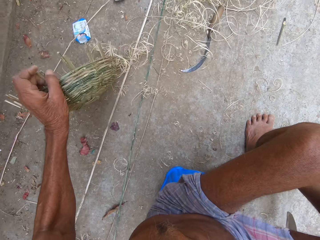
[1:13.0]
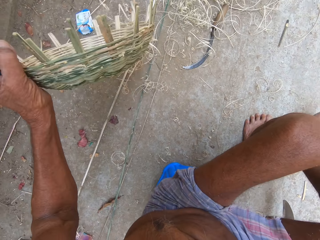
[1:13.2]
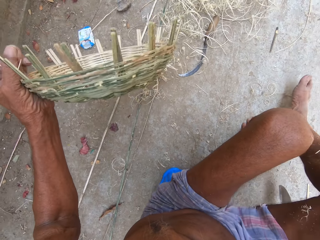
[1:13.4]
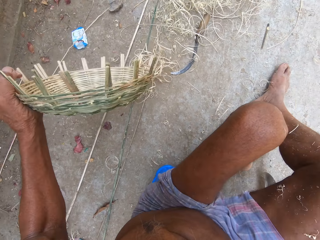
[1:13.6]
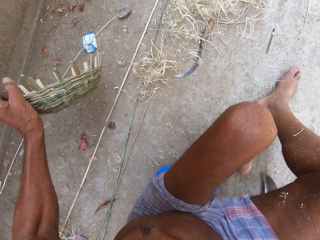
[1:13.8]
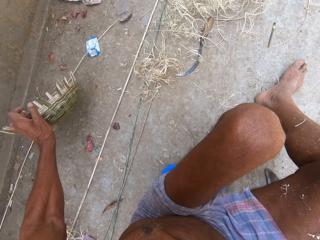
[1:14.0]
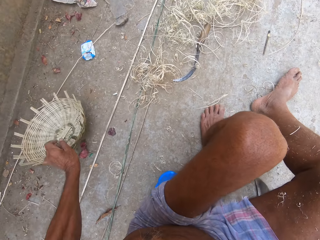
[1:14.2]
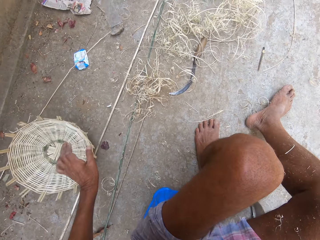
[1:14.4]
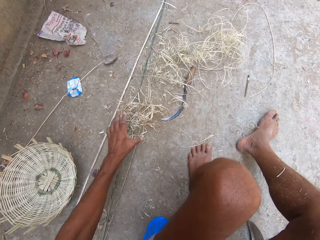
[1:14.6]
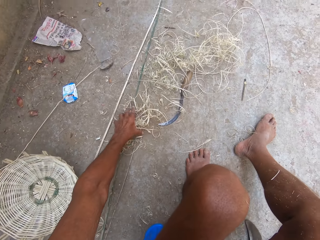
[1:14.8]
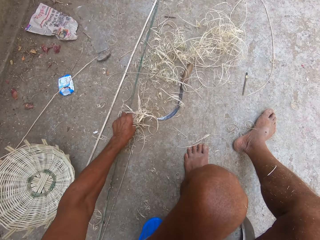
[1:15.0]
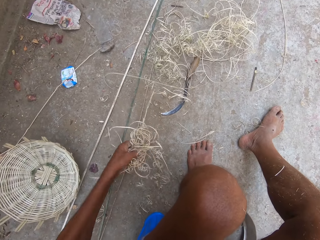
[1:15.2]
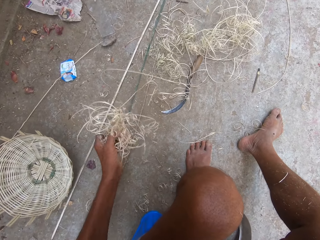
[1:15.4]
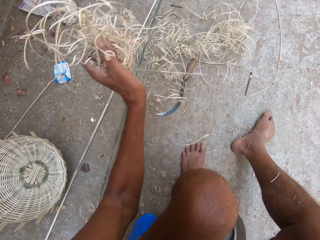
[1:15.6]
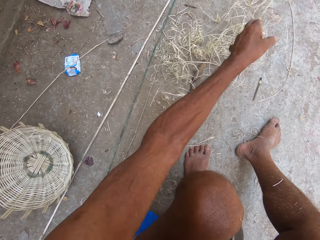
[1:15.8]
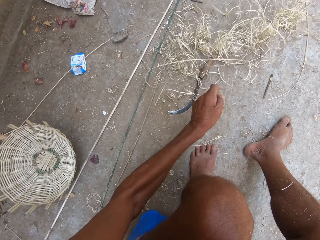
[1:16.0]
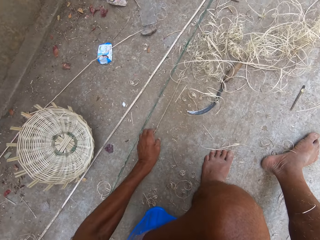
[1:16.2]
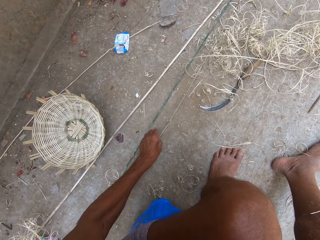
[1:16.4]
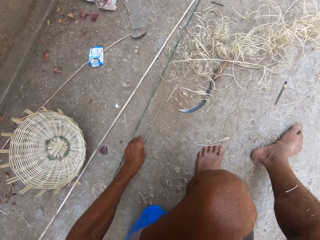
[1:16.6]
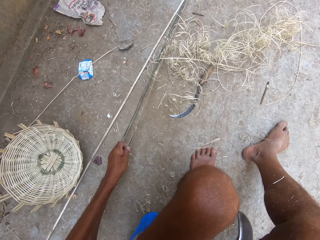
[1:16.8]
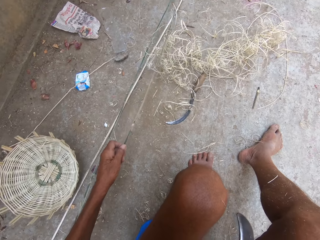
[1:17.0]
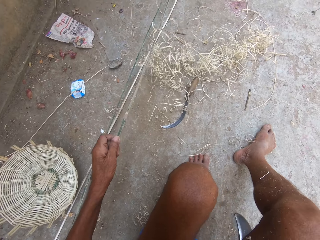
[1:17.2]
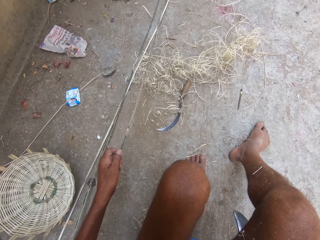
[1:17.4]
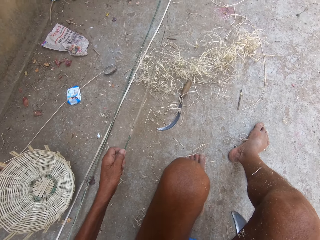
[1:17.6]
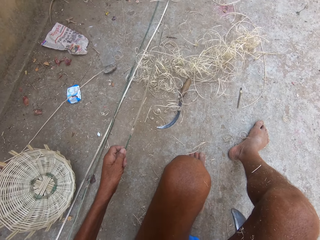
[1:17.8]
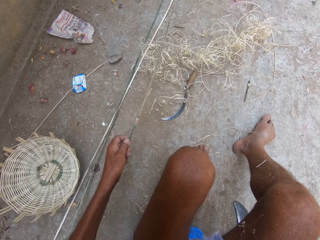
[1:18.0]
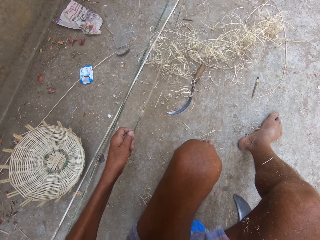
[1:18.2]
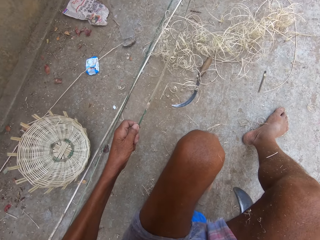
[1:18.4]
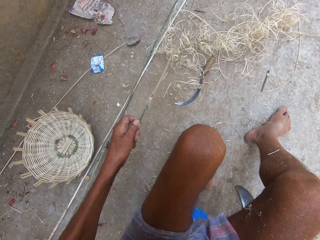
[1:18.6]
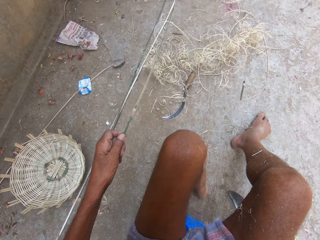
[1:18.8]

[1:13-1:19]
The camera wearer places the basket on the ground with his left hand. He picks up some bamboo strips from the ground with his left hand. He throws the bamboo strips on the ground with his left hand. He takes a bamboo strip from the ground with his left hand.

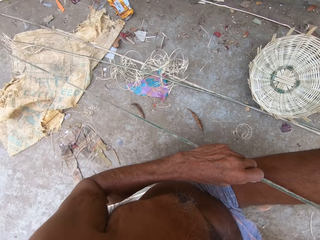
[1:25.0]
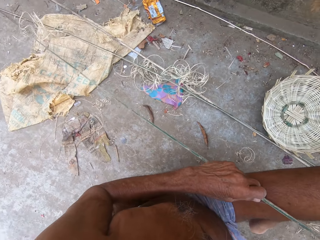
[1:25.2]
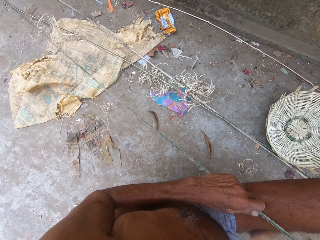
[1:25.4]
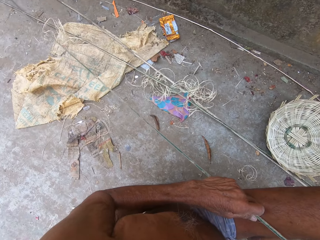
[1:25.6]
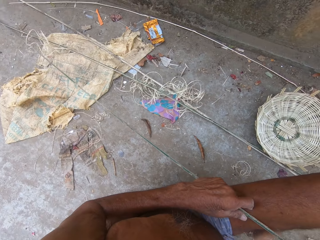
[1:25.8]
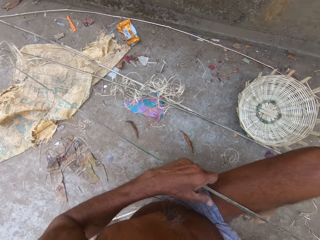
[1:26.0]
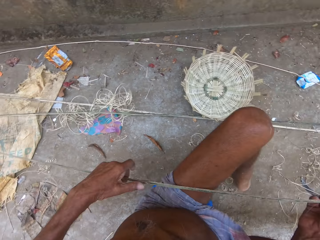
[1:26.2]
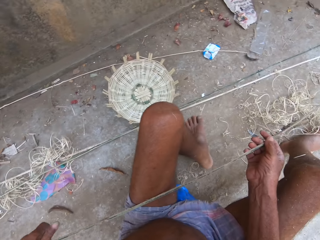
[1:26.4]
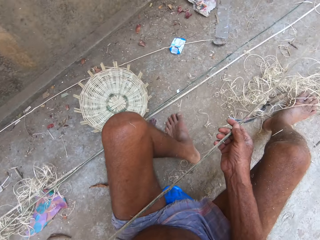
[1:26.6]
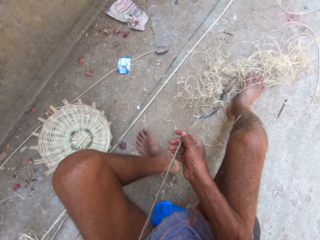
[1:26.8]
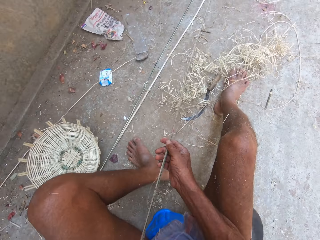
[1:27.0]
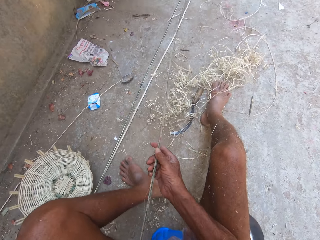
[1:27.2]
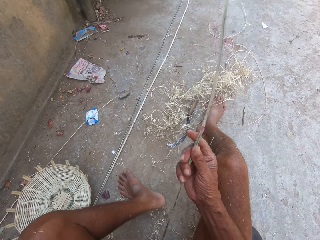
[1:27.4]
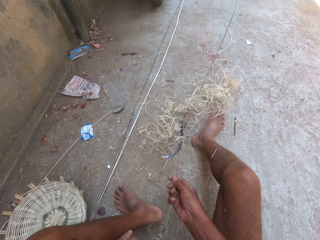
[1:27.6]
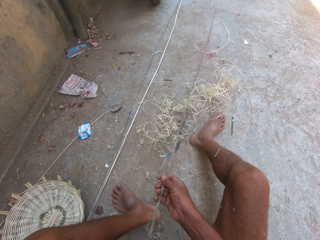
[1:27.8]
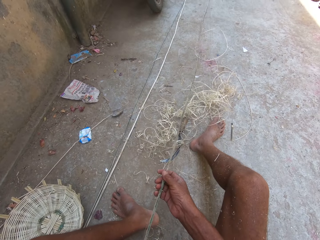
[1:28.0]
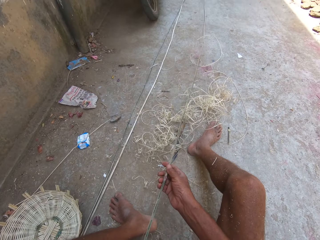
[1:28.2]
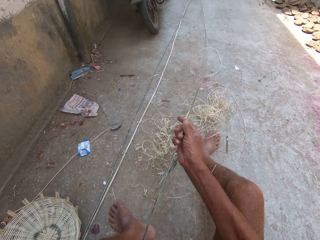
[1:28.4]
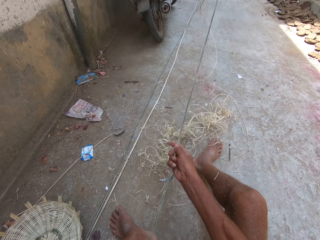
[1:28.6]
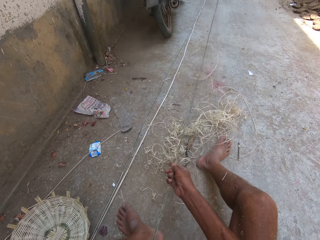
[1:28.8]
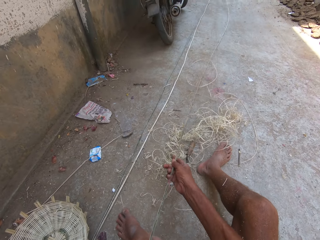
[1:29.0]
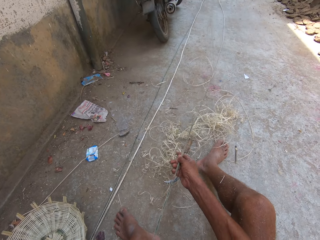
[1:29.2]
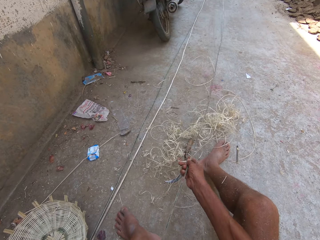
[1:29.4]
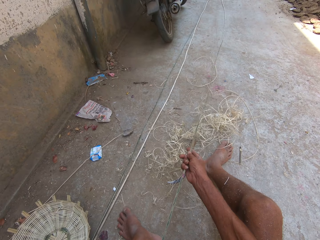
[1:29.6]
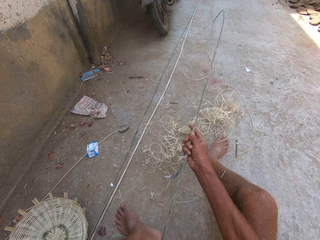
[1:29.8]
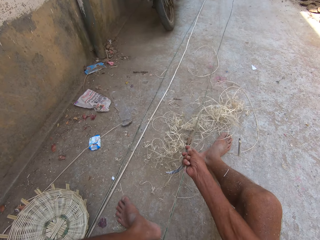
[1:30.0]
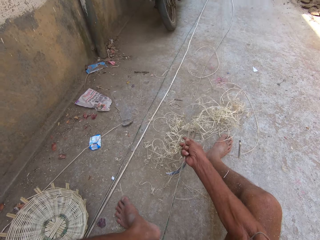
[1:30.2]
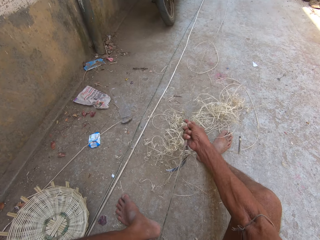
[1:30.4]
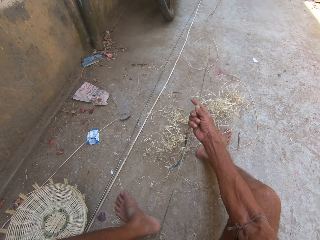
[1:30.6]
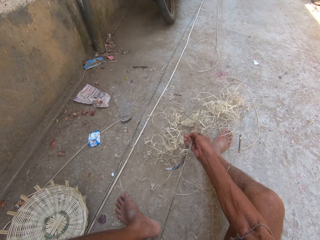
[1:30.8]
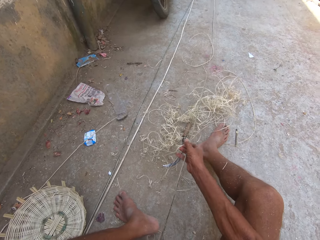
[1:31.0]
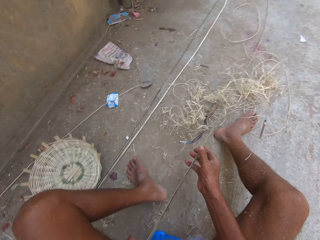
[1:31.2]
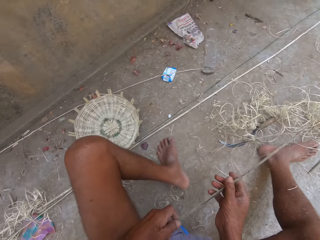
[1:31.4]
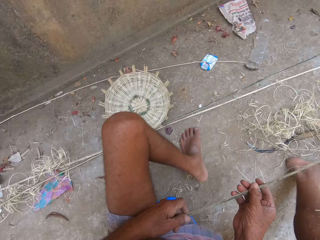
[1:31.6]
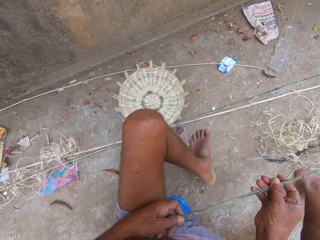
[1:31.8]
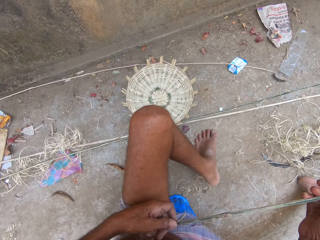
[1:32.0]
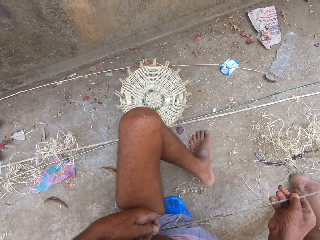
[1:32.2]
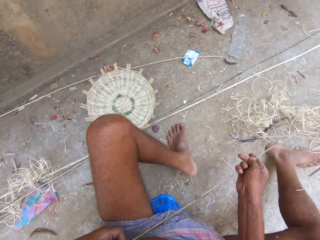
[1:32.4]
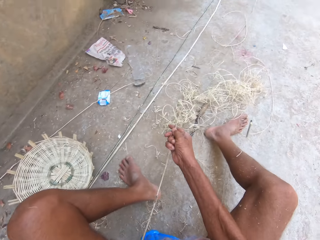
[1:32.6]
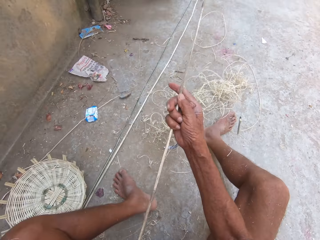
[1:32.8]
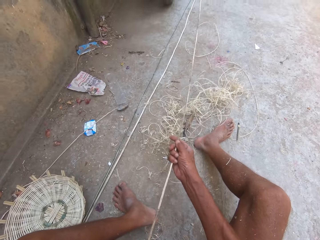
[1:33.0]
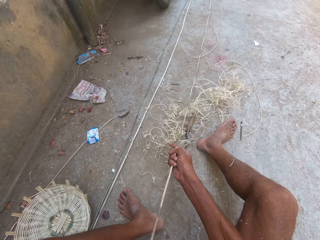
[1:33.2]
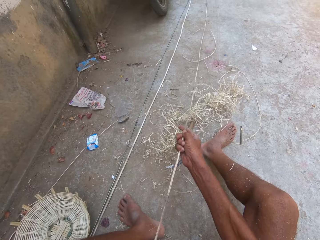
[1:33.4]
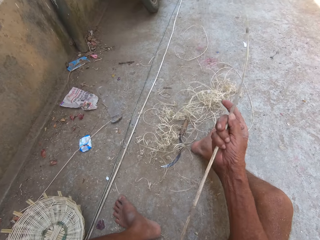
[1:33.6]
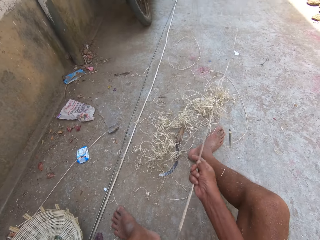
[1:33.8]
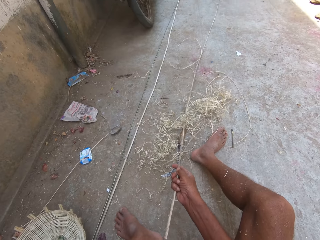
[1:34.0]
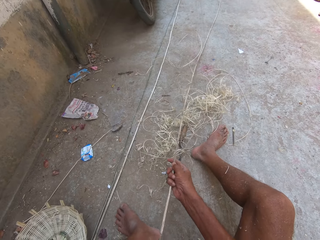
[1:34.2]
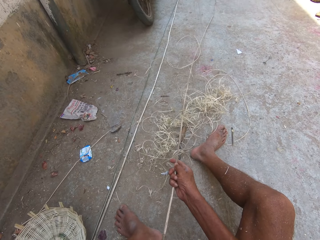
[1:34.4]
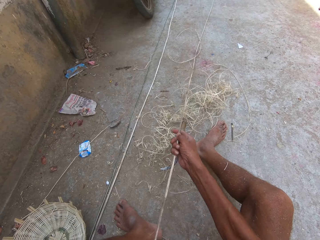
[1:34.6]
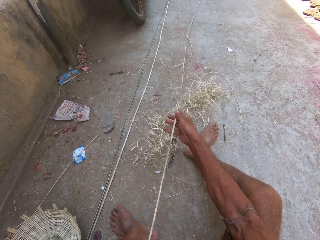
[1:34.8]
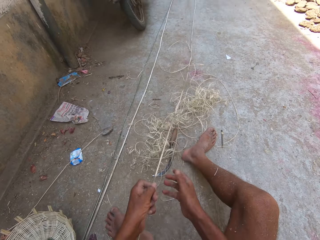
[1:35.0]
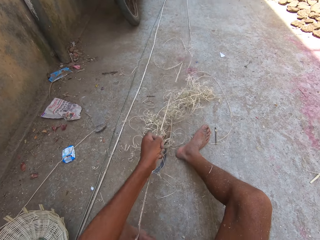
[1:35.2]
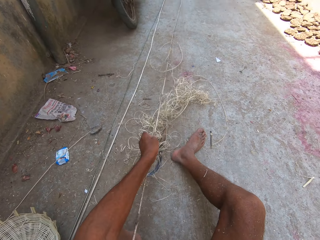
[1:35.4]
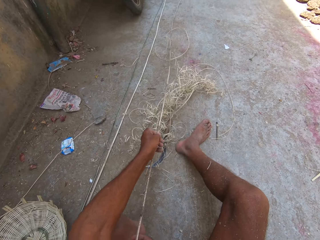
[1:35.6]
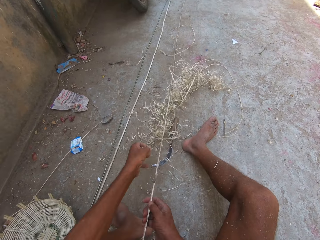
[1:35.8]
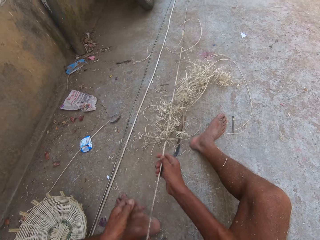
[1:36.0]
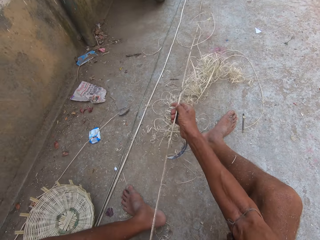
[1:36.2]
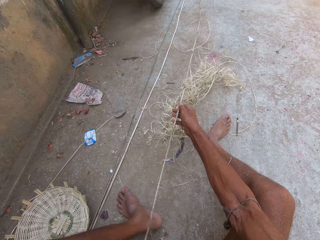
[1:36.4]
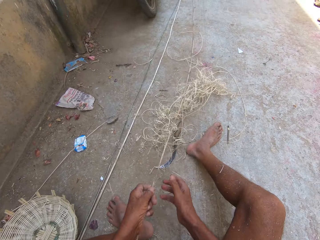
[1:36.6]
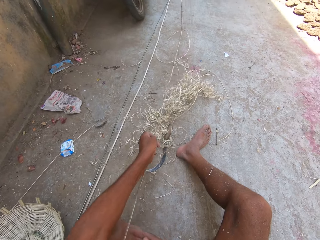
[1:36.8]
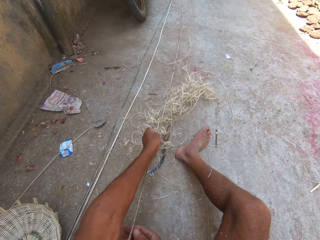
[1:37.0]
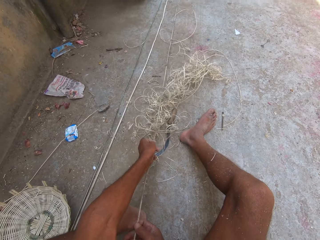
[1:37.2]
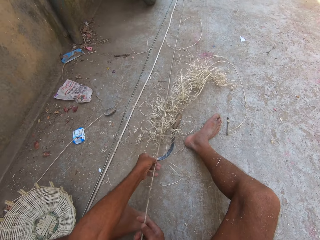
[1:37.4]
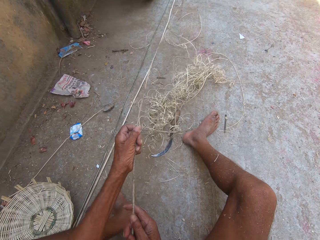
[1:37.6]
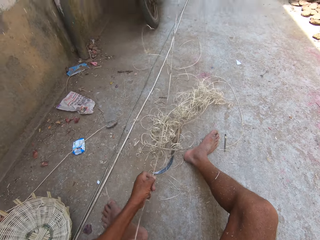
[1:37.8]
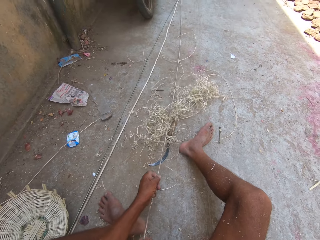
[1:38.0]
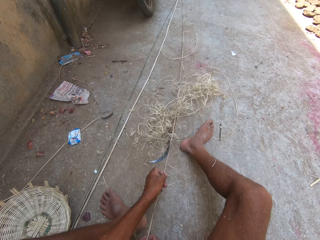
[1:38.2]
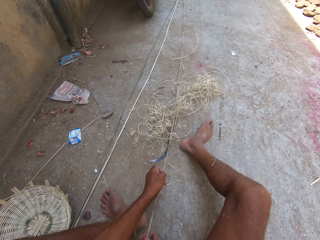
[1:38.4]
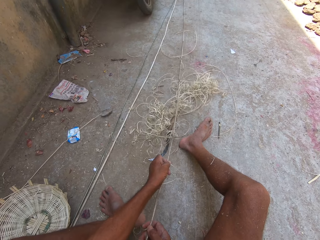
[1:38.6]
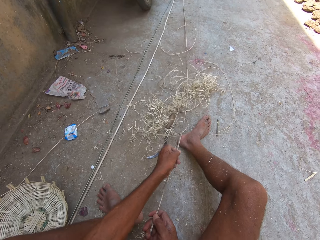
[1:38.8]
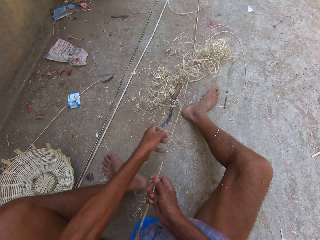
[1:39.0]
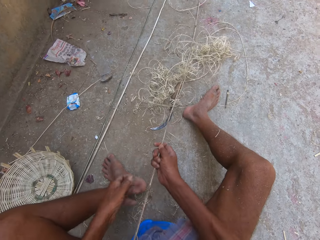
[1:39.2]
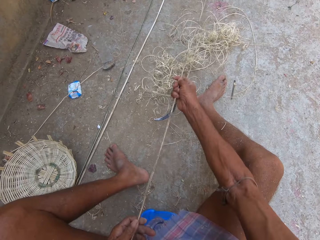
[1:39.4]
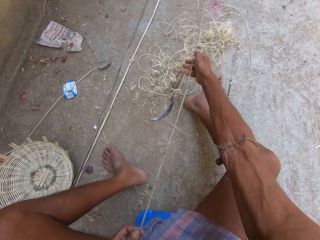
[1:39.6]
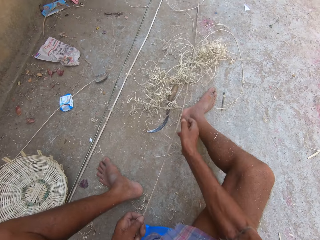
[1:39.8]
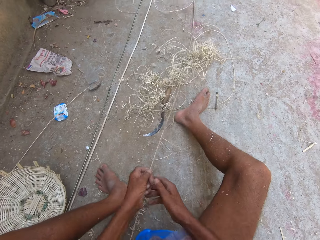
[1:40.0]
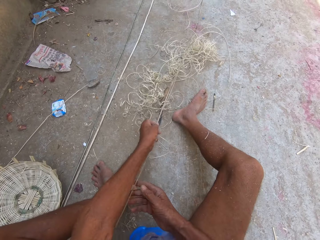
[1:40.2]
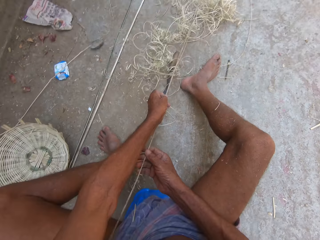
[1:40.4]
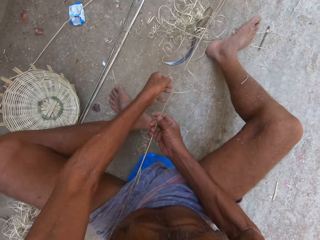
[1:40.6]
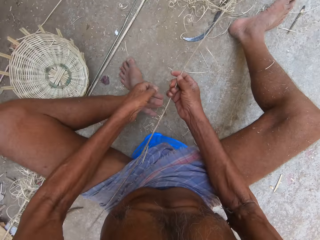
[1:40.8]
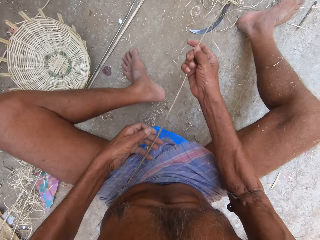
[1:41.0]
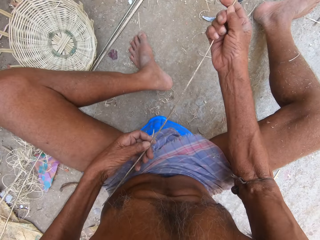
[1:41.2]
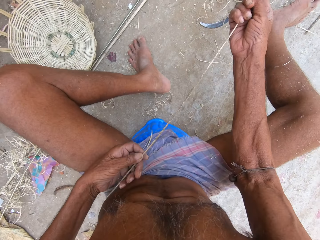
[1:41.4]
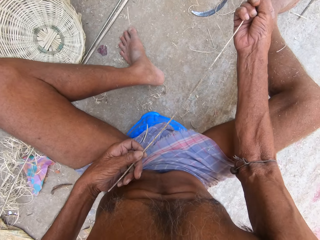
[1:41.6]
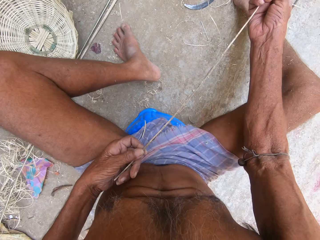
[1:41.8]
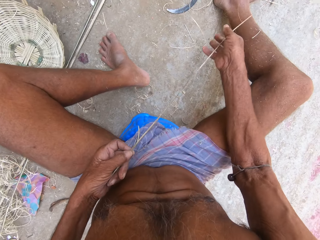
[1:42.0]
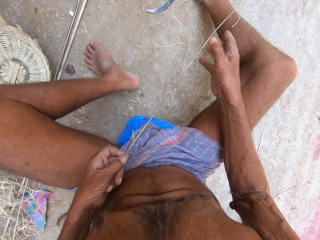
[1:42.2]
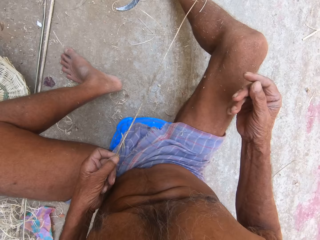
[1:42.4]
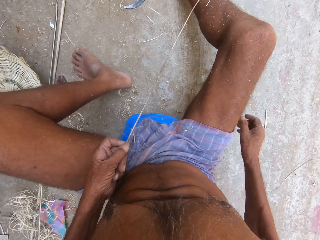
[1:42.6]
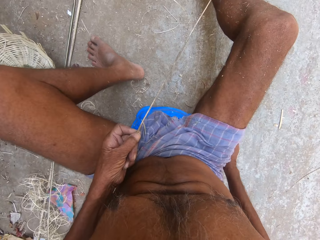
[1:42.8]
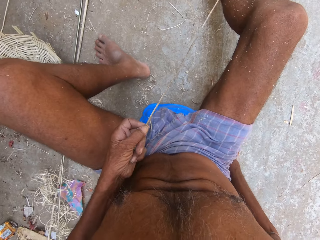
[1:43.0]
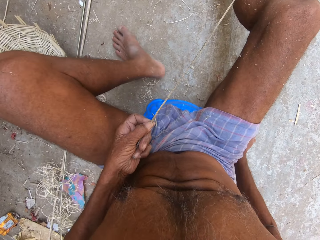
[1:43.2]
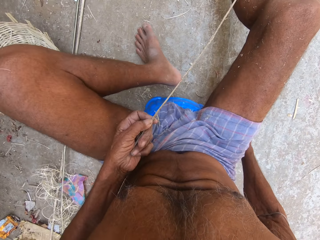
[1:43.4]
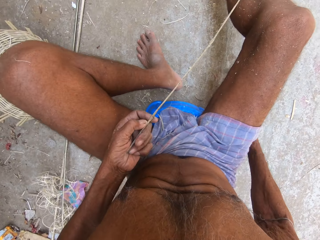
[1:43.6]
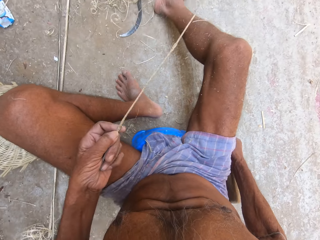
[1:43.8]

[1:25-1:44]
The camera wearer pulls the bamboo strip from the ground with his left hand. He flips the bamboo strip on the ground with his right hand. He straightens the reed. He flips the bamboo strip on the ground with his right hand. He flips it again. He moves the bamboo strip on the ground with his left hand. He moves the bamboo strip on the ground with his right hand. He moves the bamboo strip on the ground with his left hand. He flips the bamboo strip on the ground with his right hand. He moves the bamboo strip on the ground with his right hand. He moves the bamboo strip on the ground with his left hand. He moves the bamboo strip on the ground with his right hand. He places his left hand on the bamboo strip in his right hand. He picks up a sickle knife.
